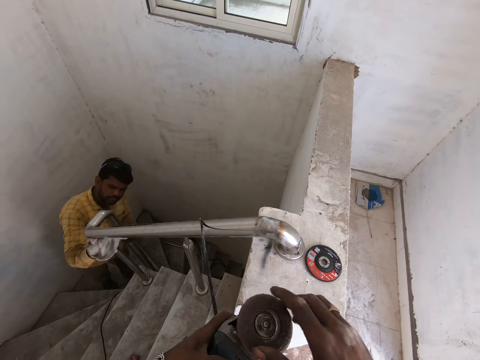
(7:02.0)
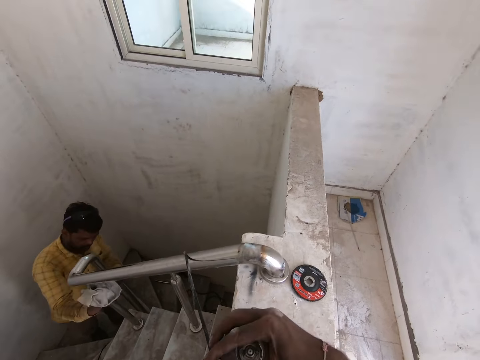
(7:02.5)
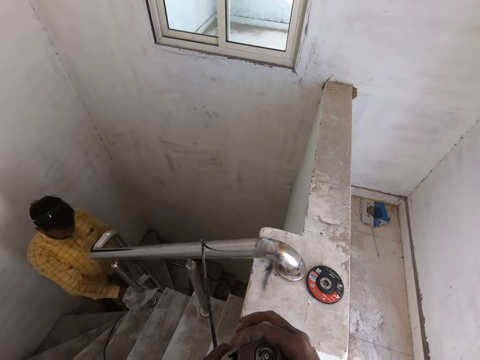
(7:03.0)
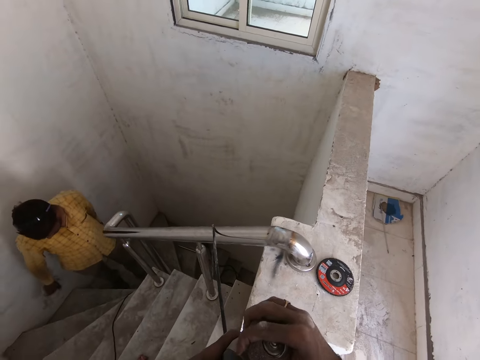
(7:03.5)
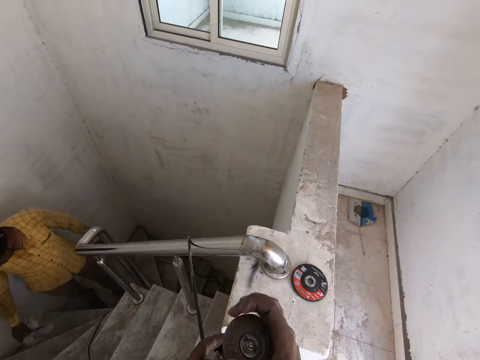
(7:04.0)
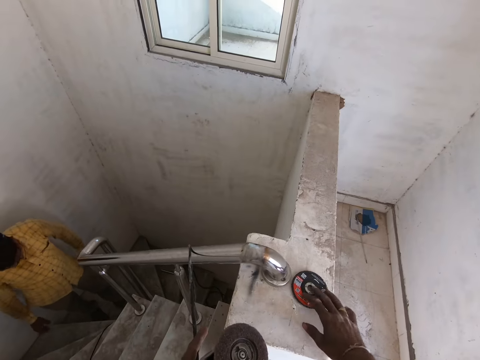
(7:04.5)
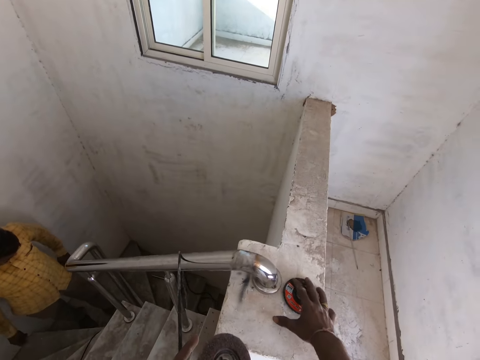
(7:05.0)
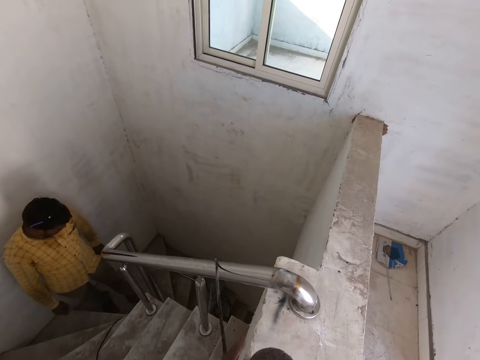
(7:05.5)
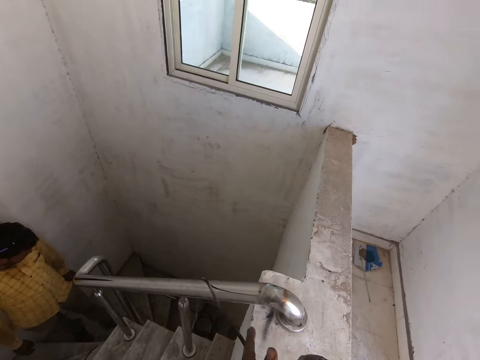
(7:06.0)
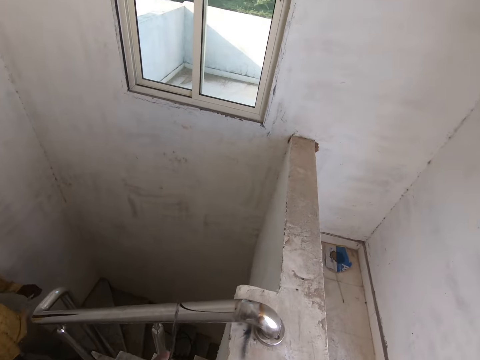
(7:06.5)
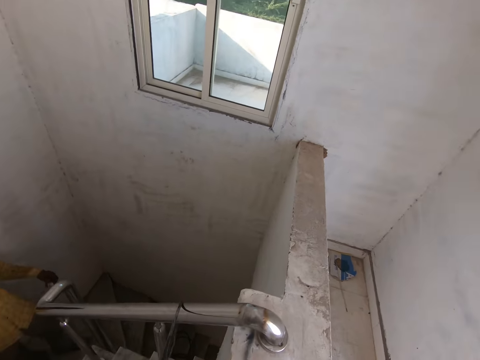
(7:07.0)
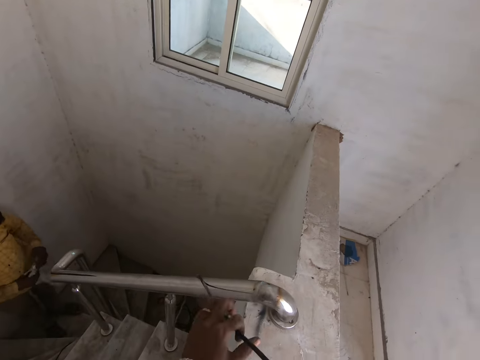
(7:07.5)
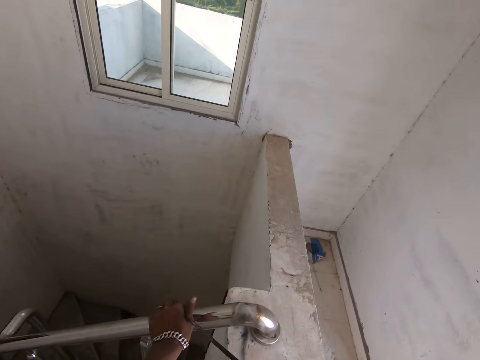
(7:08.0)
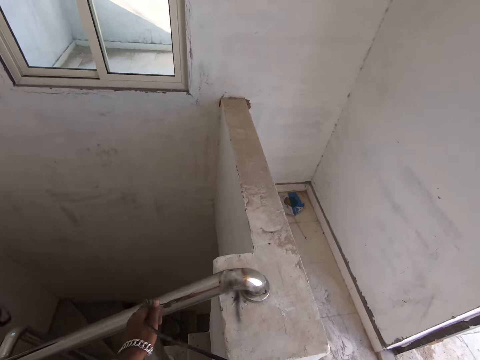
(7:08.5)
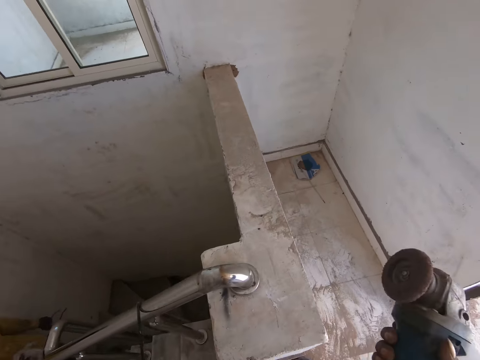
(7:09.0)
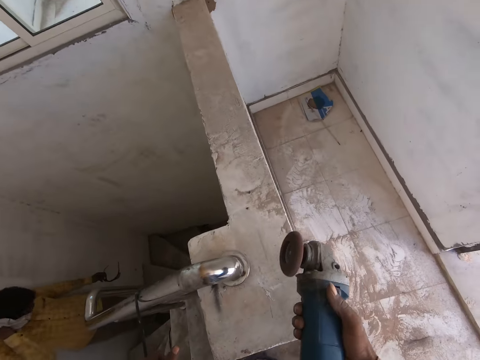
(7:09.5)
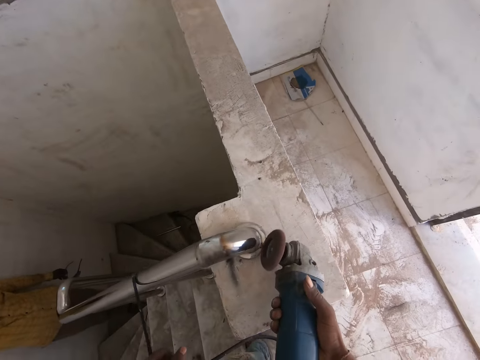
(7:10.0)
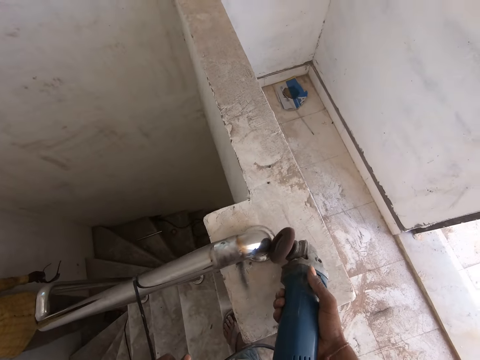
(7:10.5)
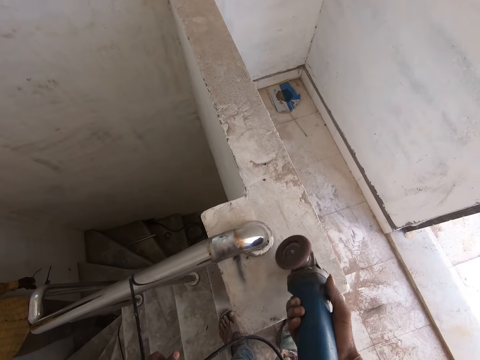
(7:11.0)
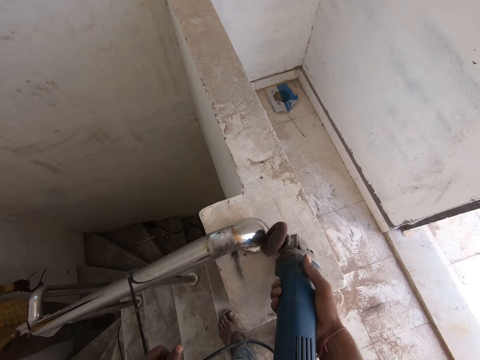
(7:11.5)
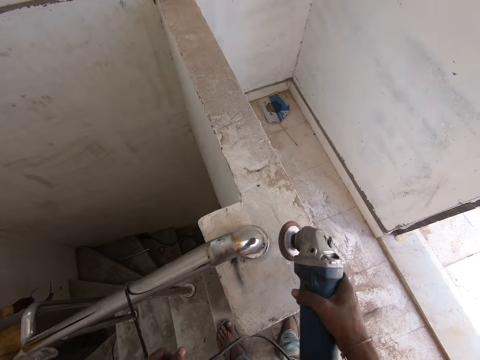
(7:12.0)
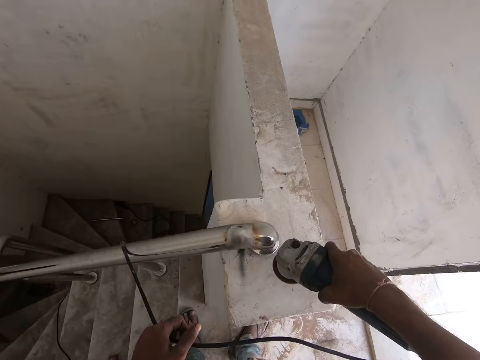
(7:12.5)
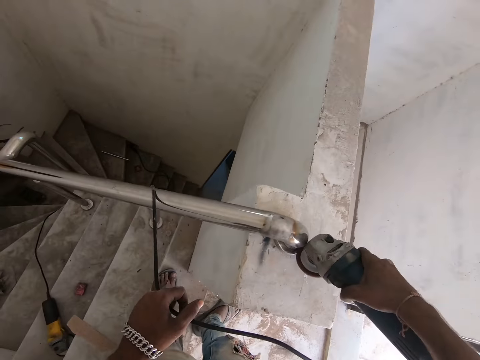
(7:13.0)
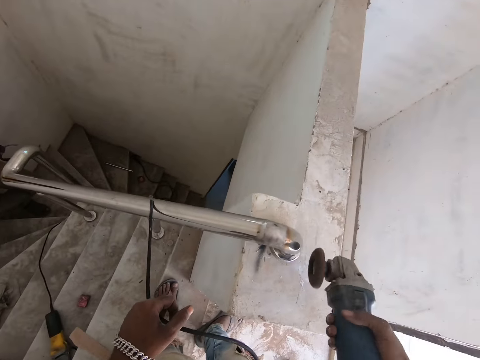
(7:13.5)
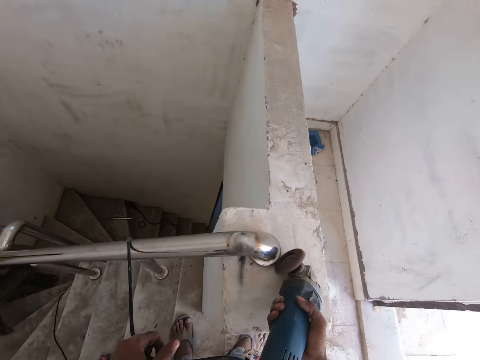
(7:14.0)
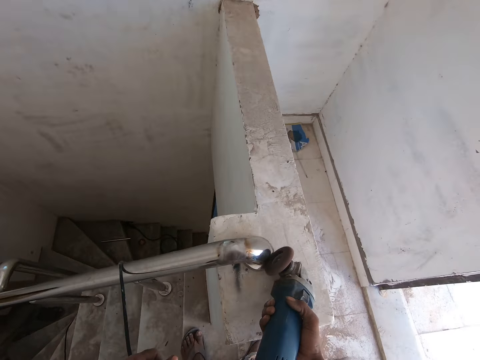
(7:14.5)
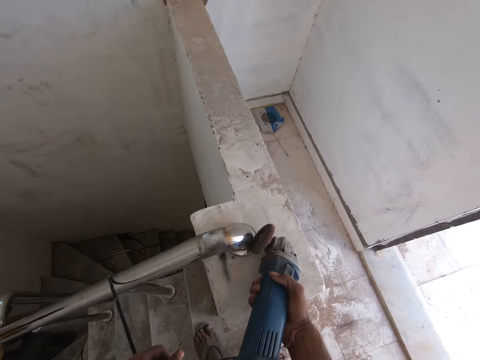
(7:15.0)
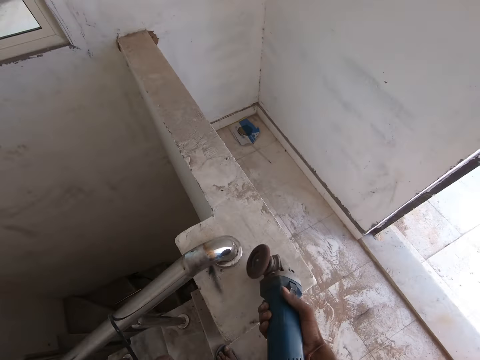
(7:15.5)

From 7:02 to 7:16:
The man drops the white cloth in his right hand on a stair. The camera wearer picks up the disc from a wall with his right hand. The man brings out a handkerchief from his pocket with his left hand and passes the handkerchief from his left hand to his right hand. The camera wearer smoothens the aluminum bar with the angle grinder. He grinds the handrail with the grinder.

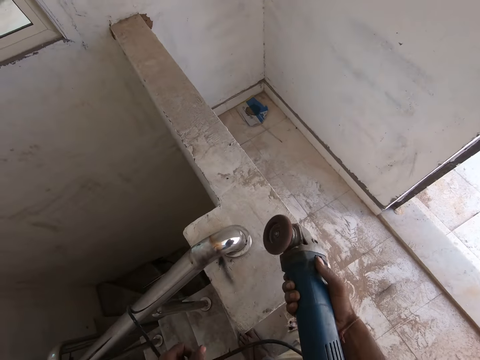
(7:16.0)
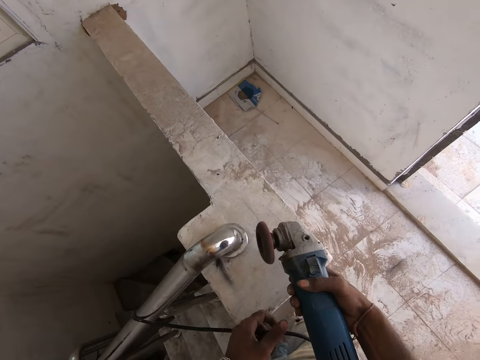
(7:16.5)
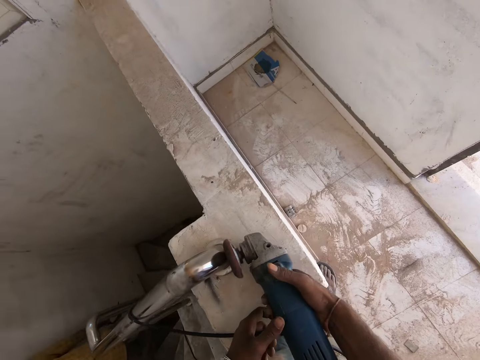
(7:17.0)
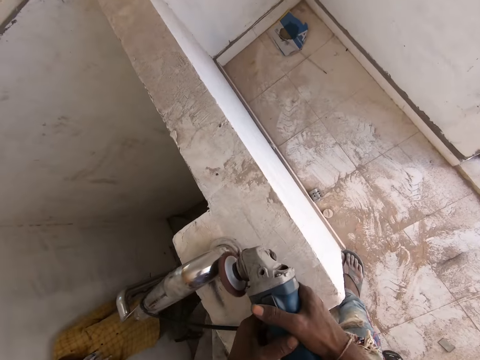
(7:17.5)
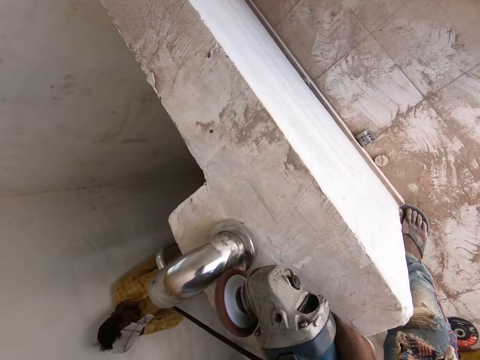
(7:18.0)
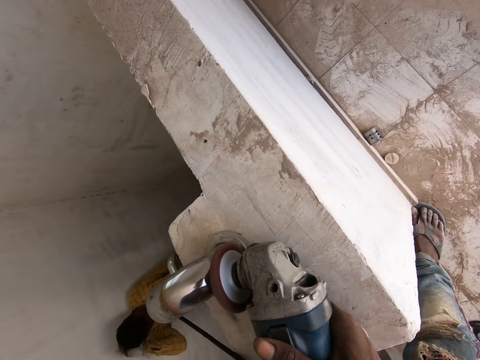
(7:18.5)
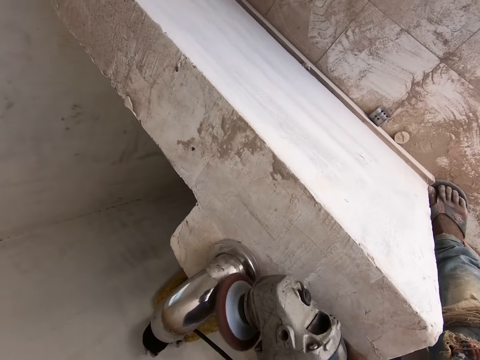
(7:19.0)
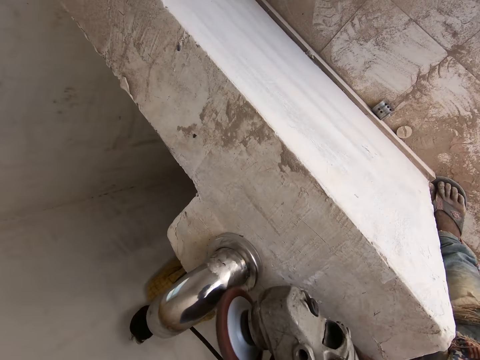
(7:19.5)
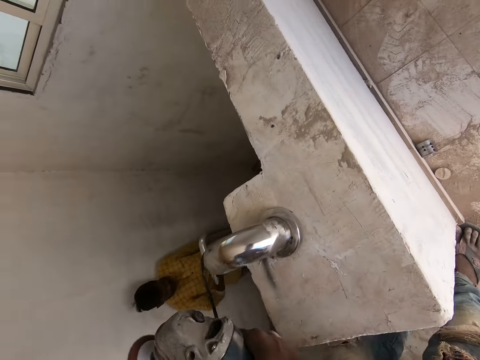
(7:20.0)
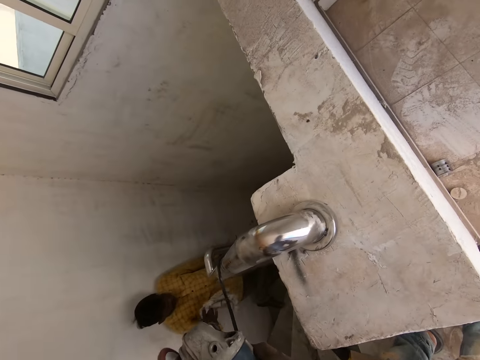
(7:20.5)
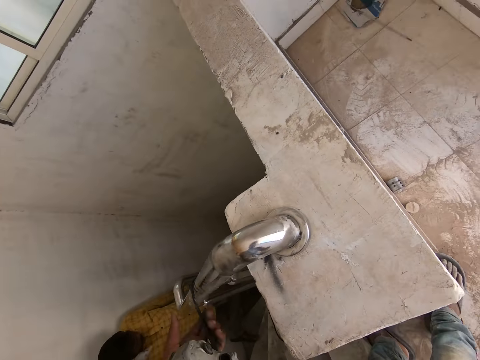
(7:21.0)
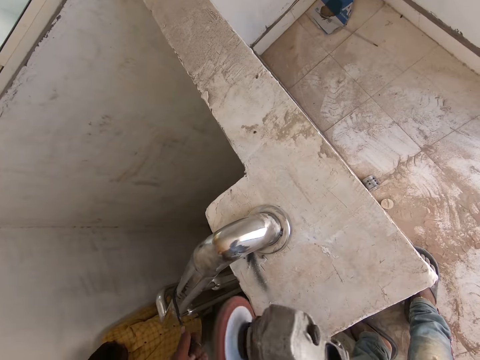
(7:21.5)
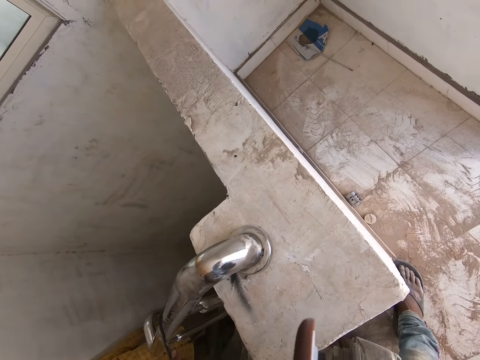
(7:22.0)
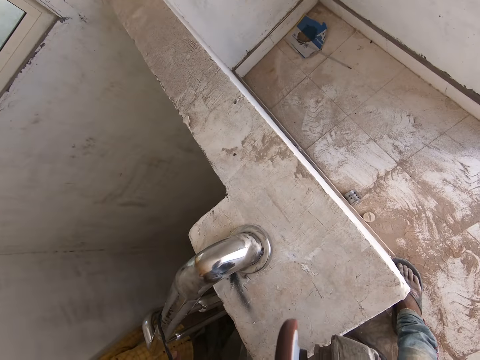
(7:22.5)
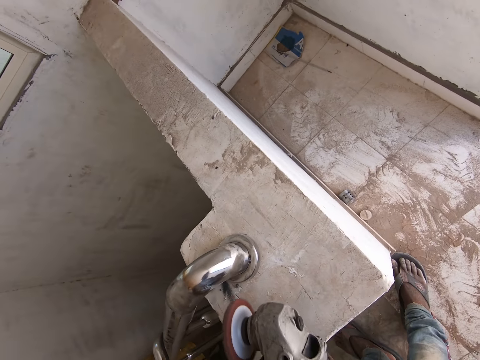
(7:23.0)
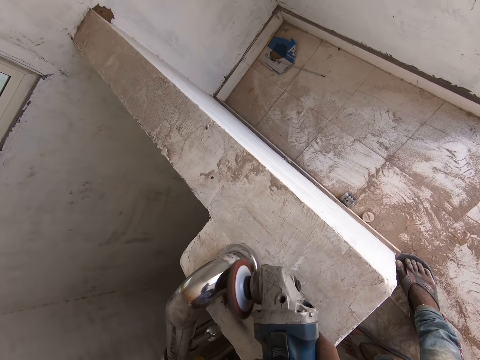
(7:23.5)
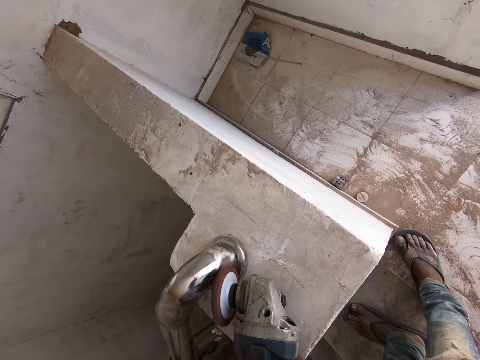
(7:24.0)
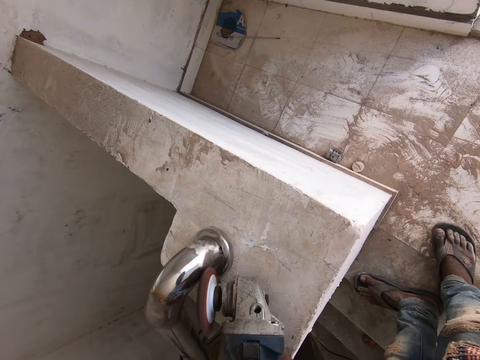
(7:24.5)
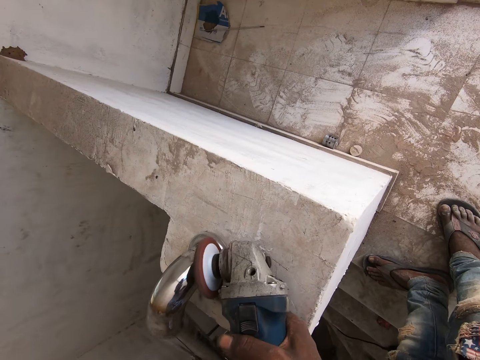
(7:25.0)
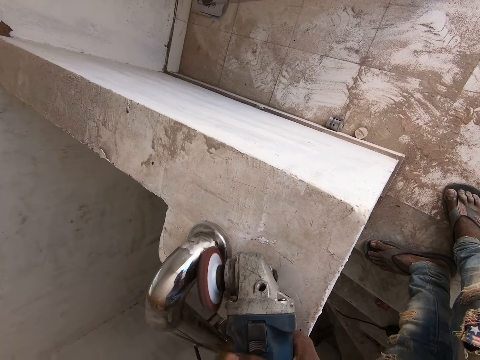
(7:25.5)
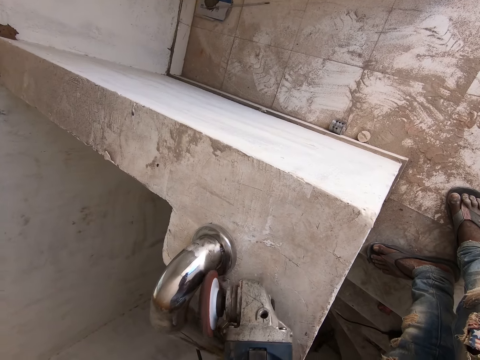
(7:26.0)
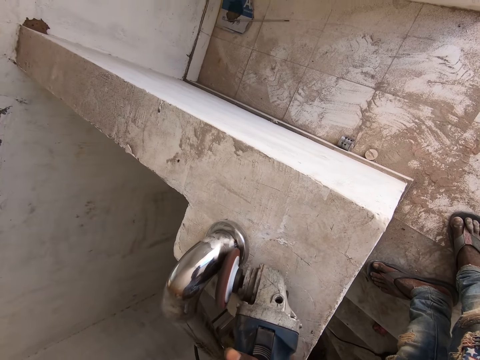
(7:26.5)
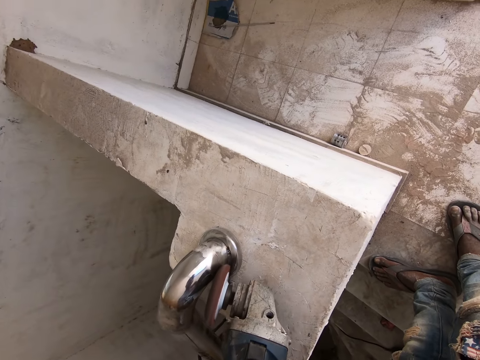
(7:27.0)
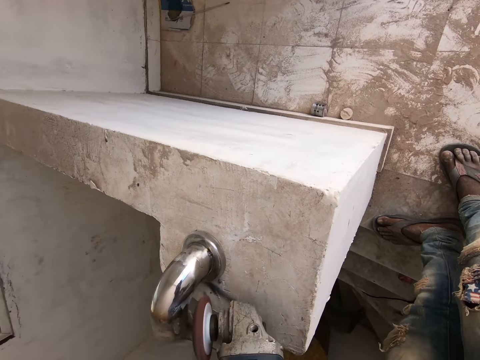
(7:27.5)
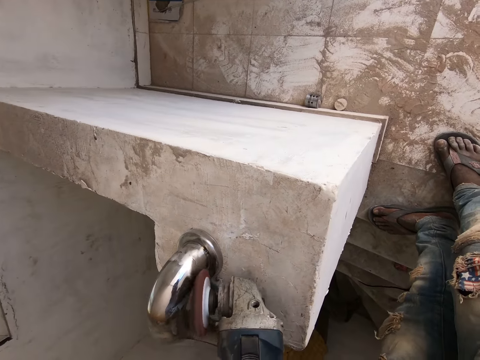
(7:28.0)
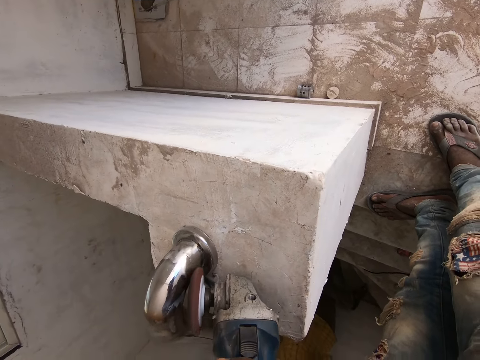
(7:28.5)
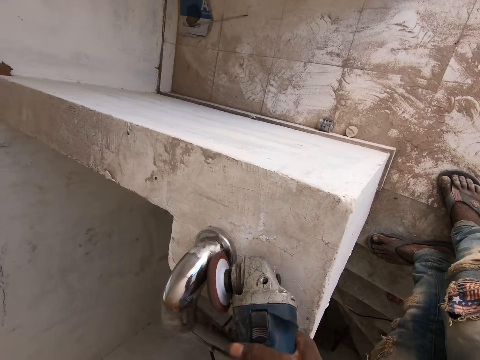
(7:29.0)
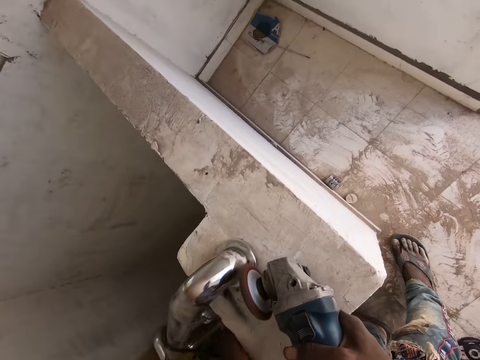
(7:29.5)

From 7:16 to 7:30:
The man wipes his face with the handkerchief in his right hand. The camera wearer grinds the handrail with a grinder. They grind the handrail with the grinder again.
